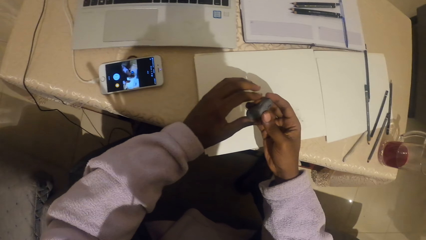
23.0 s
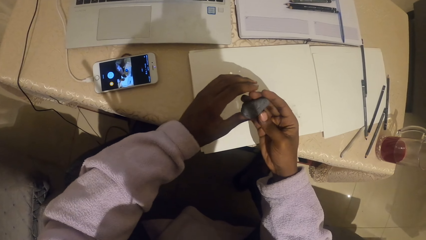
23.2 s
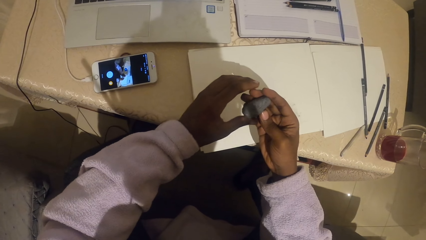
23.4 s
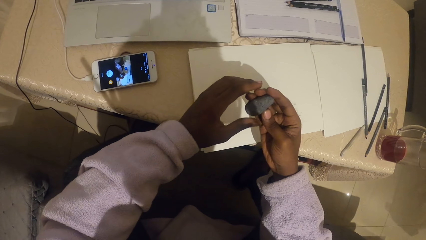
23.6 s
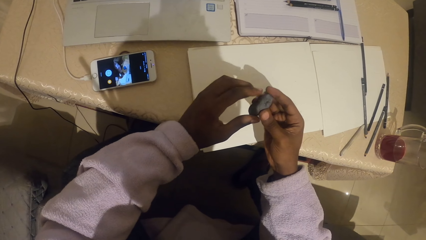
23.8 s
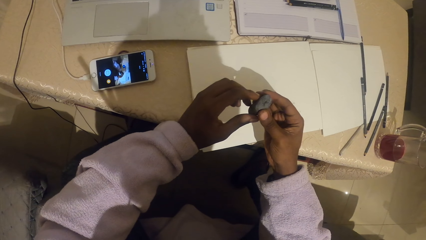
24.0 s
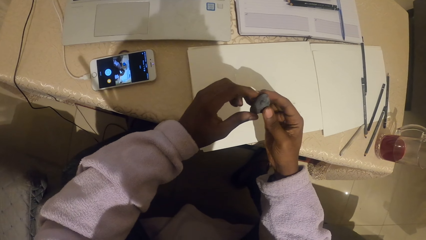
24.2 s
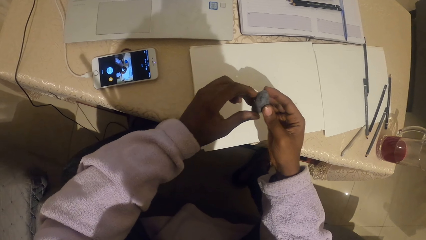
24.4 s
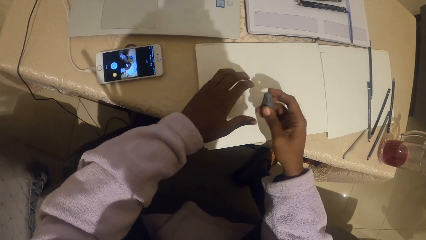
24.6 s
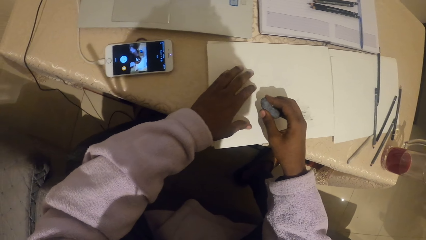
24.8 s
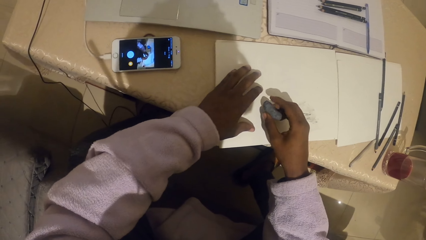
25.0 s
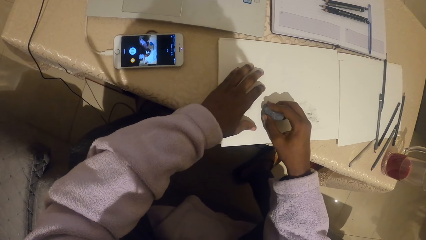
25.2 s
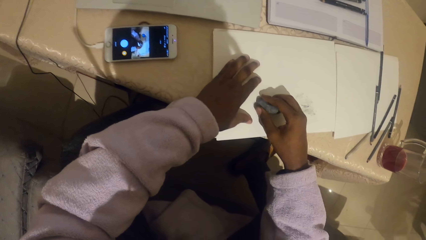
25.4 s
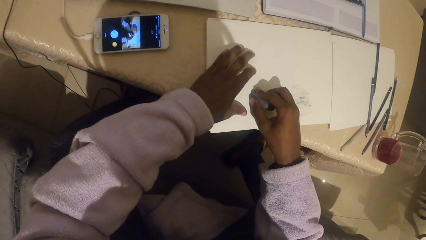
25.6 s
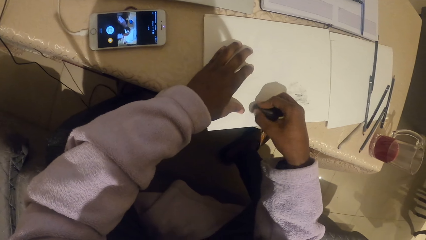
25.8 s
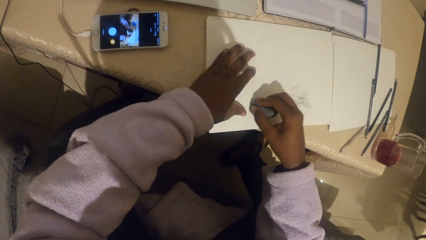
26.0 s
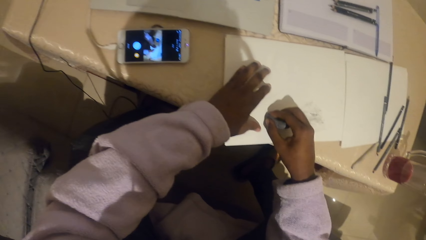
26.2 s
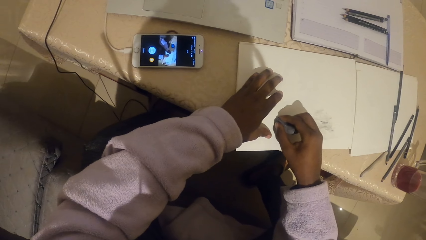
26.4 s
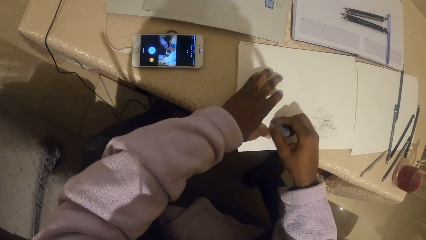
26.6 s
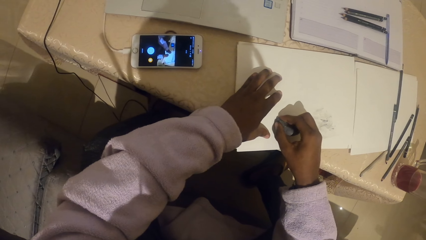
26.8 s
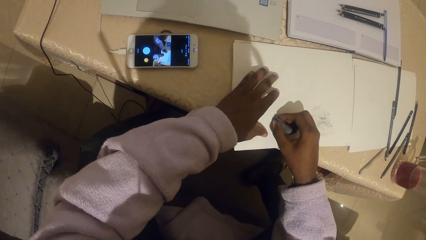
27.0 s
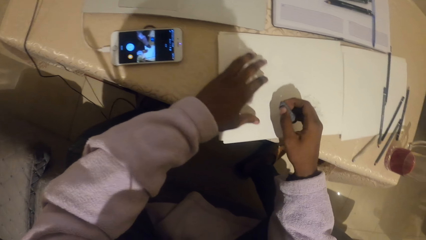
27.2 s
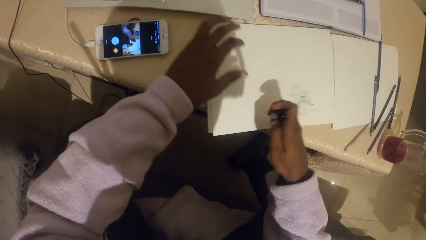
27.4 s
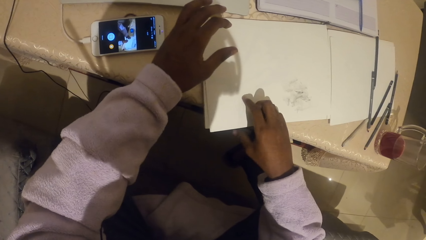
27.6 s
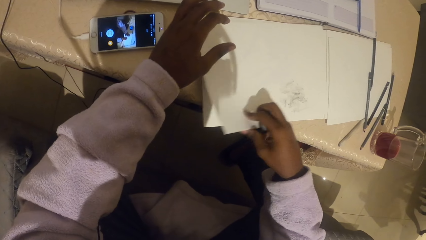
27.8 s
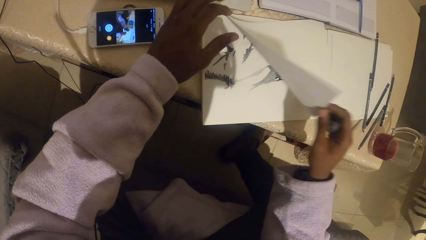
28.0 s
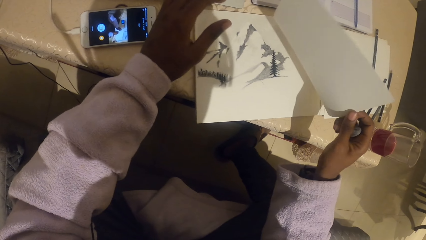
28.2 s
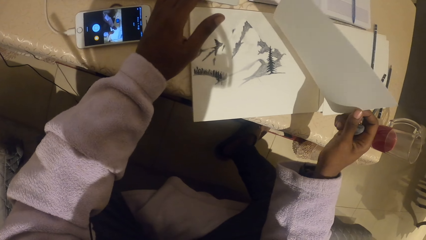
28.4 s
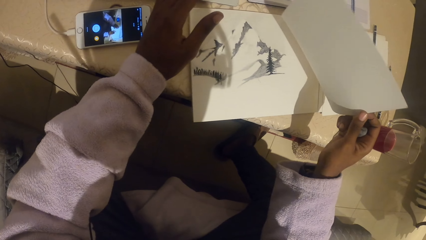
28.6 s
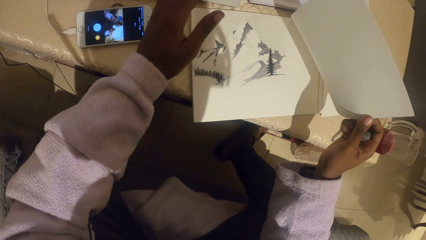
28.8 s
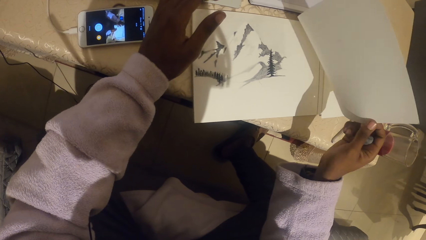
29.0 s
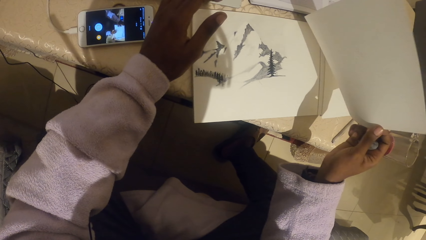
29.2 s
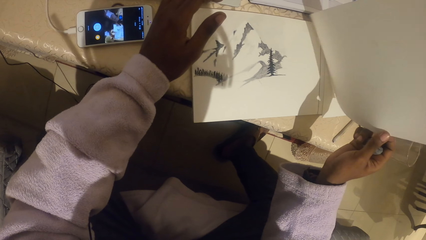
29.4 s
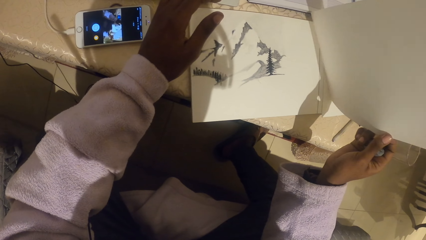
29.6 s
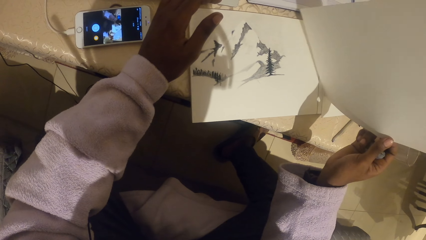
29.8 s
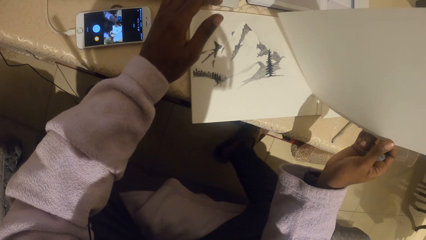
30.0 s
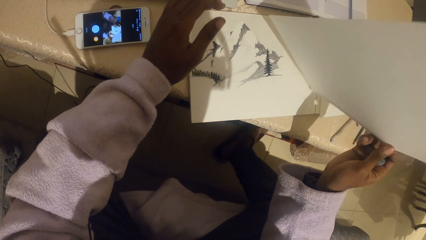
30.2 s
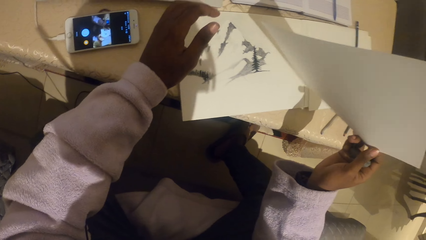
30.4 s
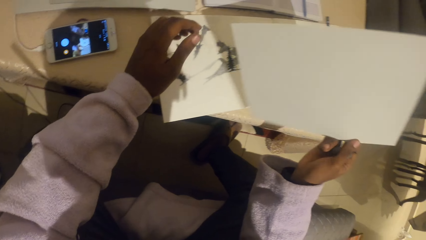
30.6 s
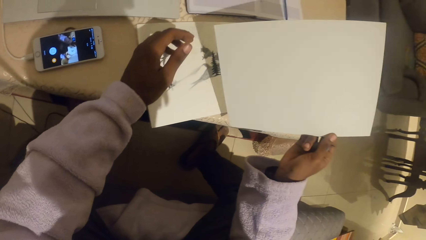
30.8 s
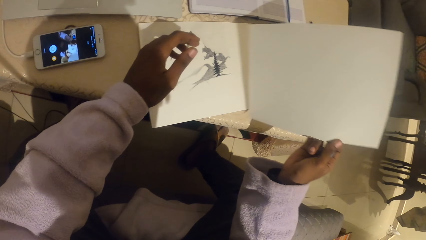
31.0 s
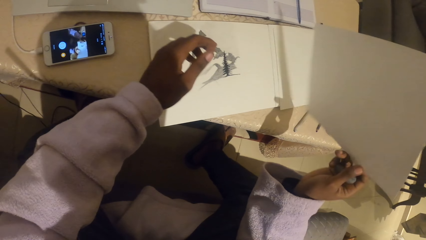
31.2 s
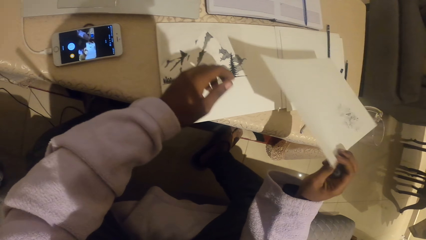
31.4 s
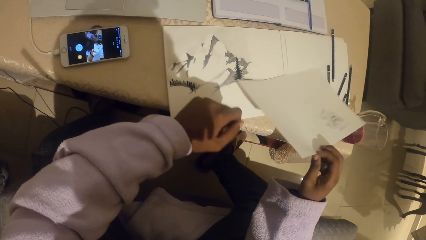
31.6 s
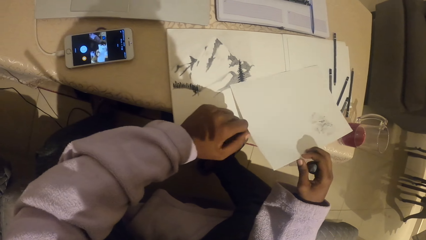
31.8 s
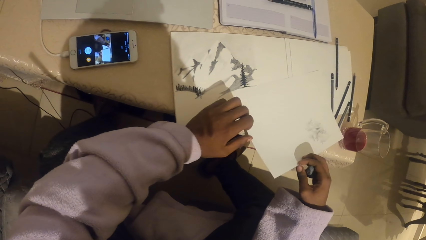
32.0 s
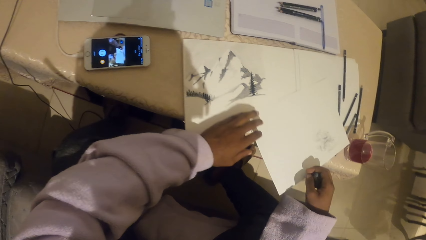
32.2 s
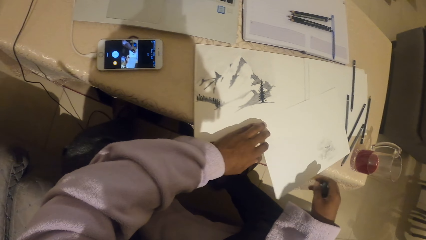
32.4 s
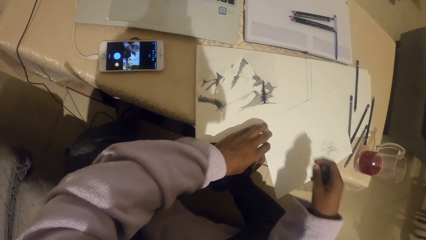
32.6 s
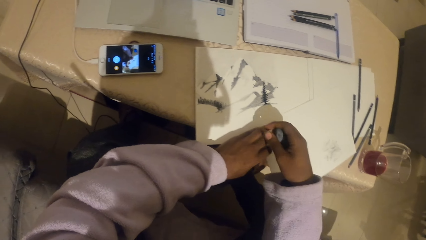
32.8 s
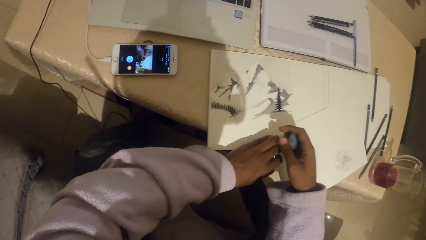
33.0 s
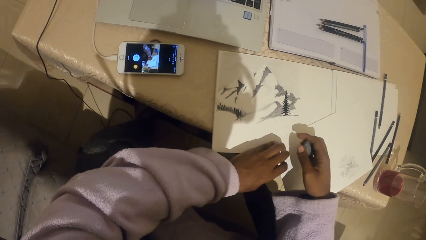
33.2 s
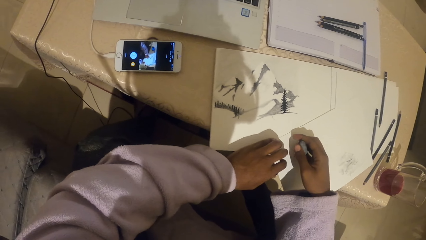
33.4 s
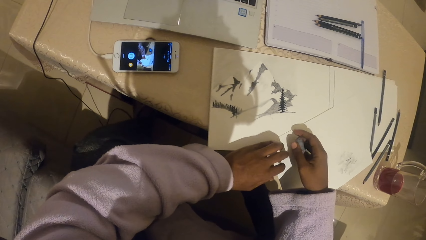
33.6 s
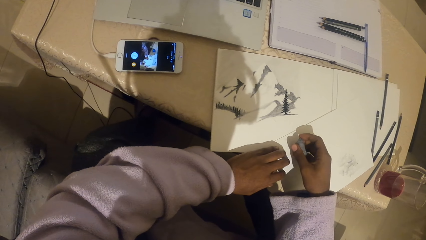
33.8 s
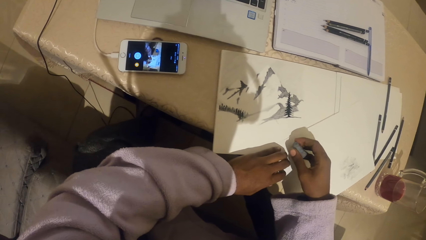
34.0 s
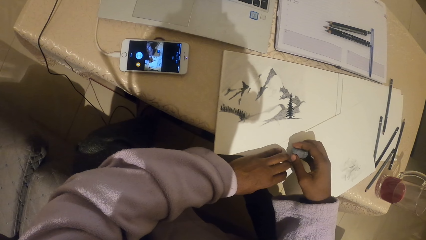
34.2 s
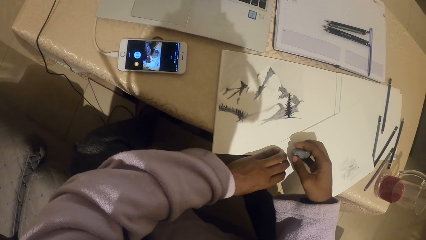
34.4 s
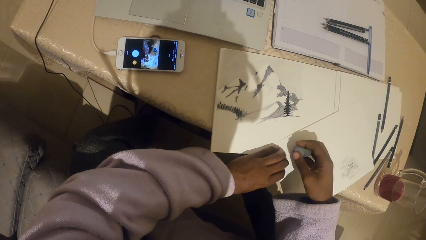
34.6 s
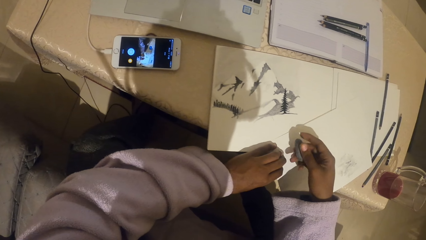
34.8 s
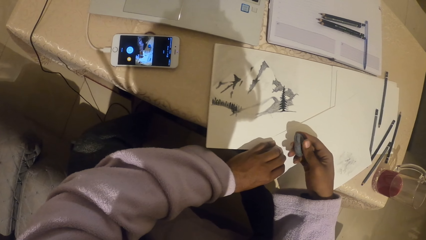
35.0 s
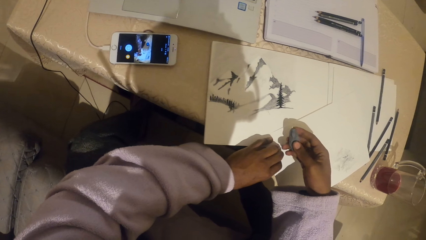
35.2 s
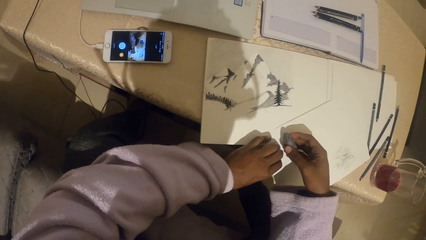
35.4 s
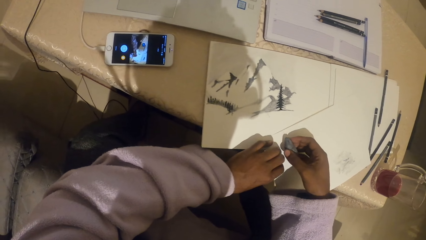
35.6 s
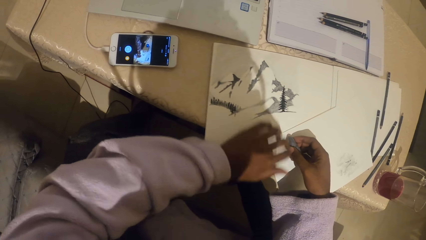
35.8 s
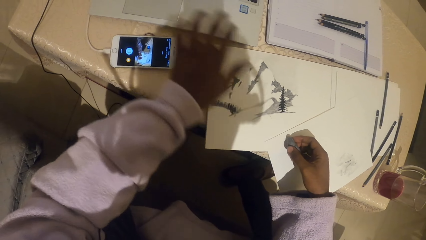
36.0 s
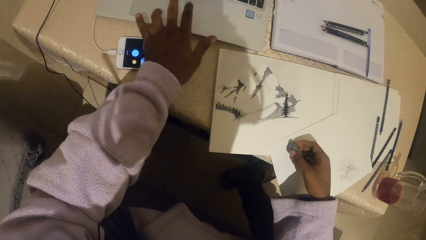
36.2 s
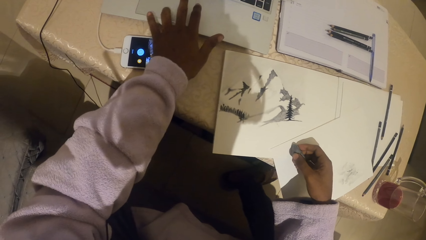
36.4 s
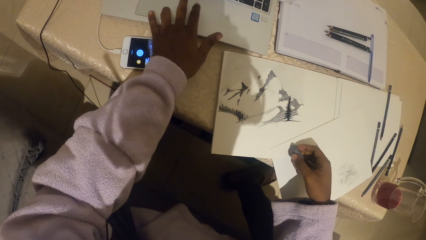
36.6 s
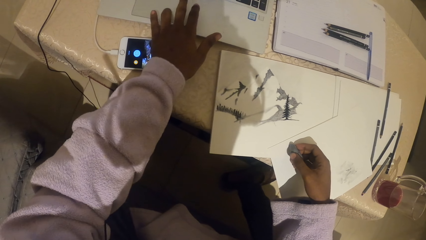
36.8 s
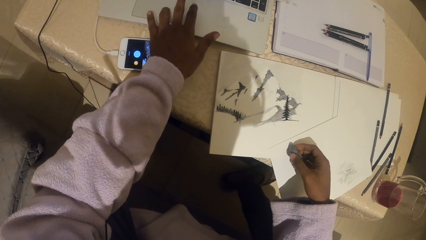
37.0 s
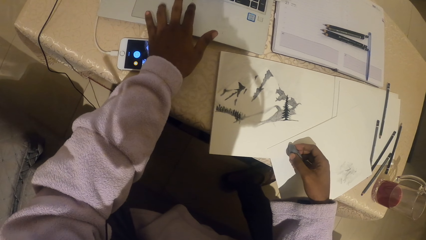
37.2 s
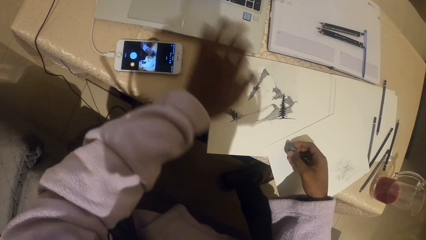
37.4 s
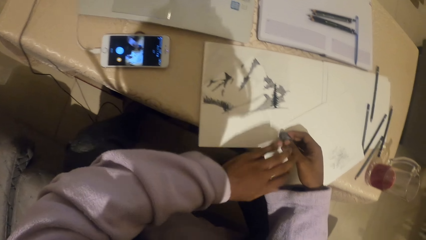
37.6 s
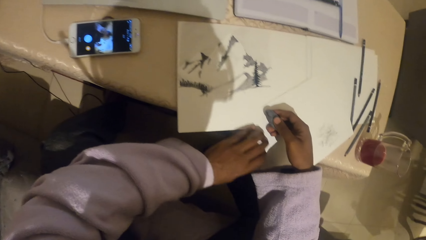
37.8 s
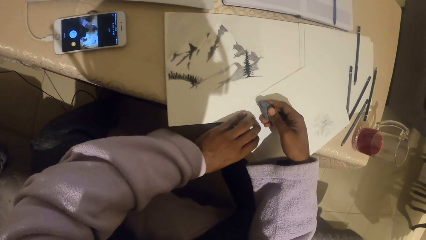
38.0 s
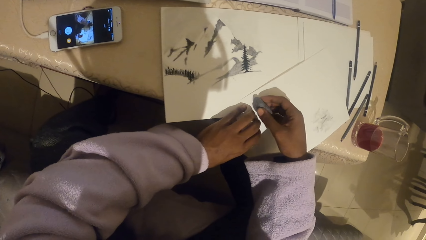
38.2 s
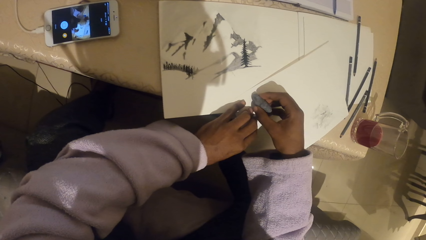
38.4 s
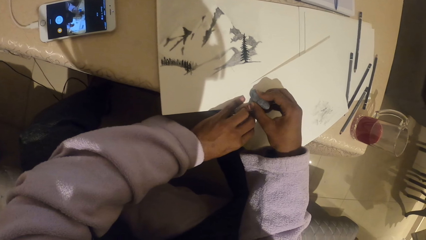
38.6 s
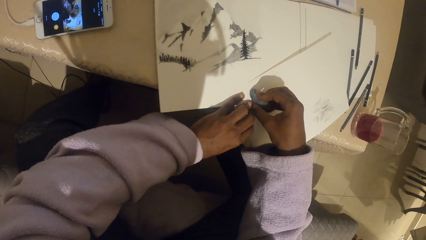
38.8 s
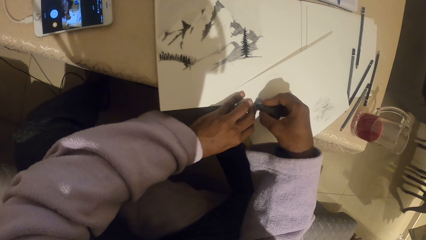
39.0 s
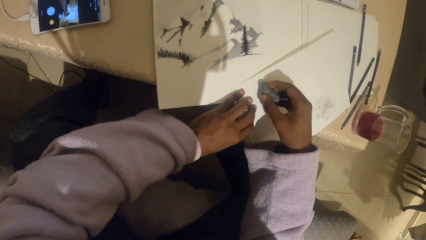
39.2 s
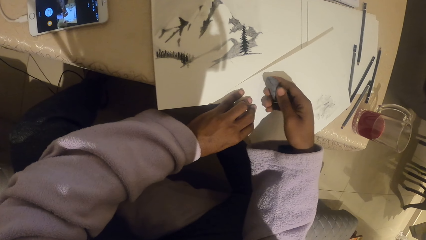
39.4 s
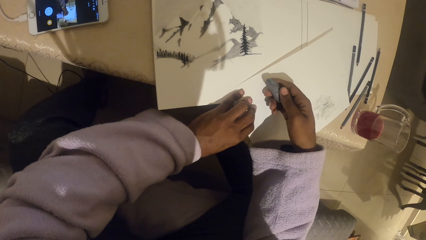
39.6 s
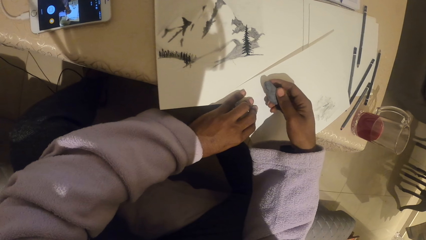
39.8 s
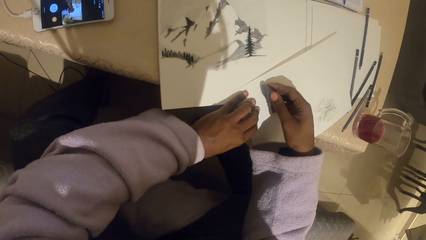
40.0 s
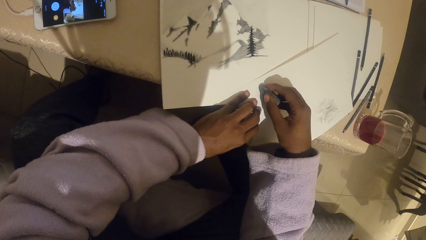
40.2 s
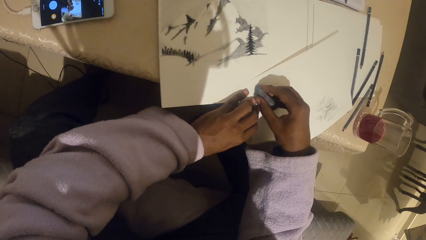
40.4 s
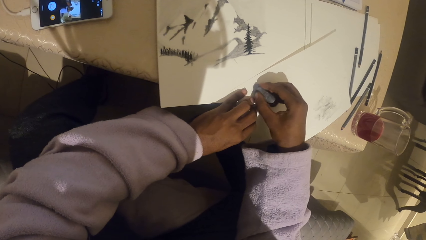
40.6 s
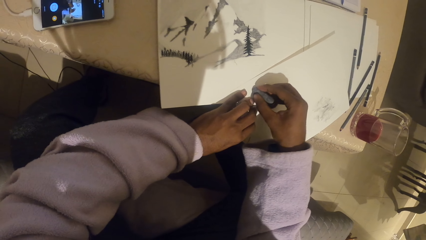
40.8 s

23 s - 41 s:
The camera wearer looks at the plasticine eraser. They rub the paper with the plasticine eraser. They pick up the paper. They put the paper down. They touch the touch pad. They rub the paper with the plasticine eraser.
